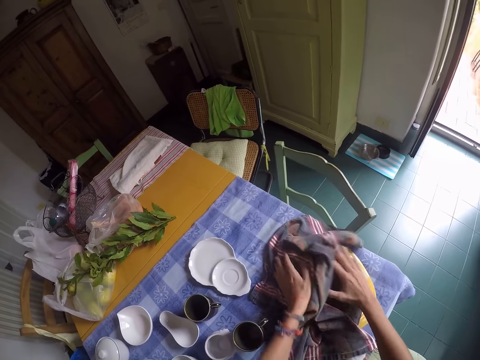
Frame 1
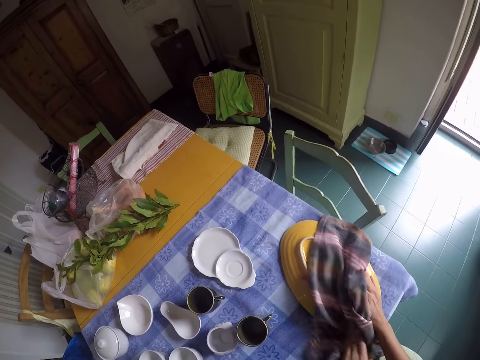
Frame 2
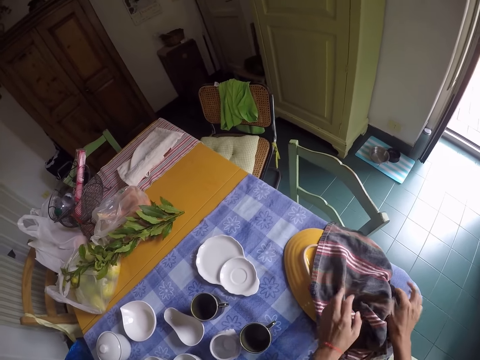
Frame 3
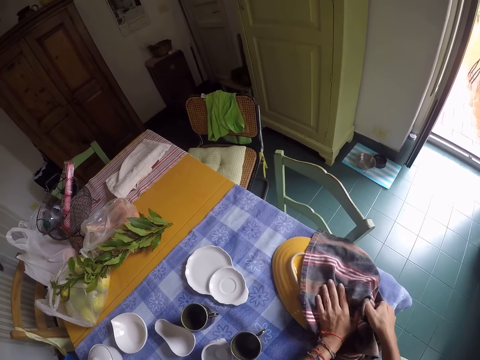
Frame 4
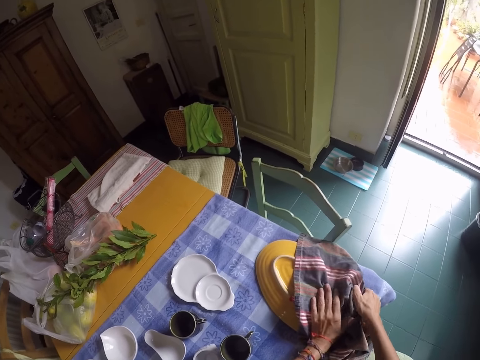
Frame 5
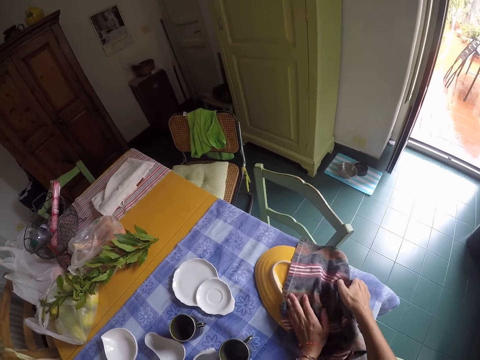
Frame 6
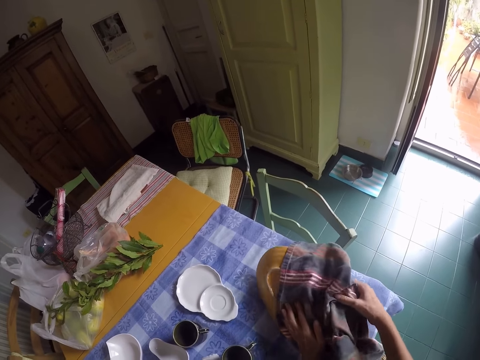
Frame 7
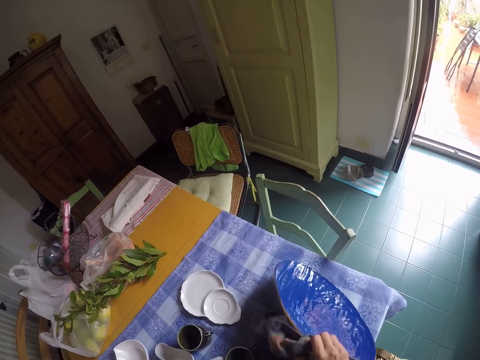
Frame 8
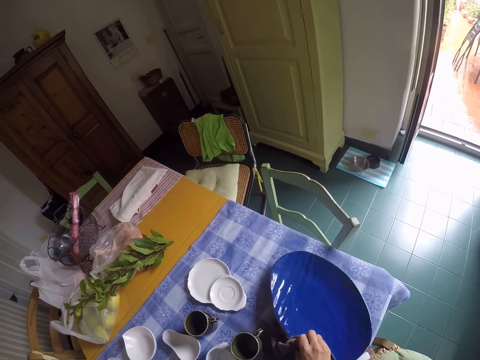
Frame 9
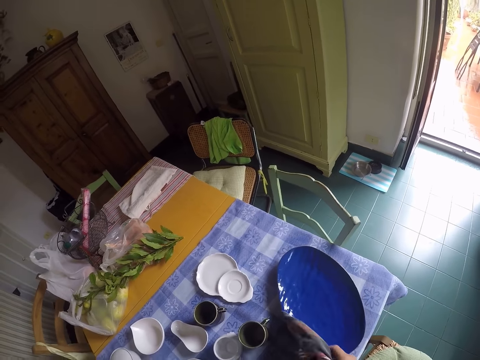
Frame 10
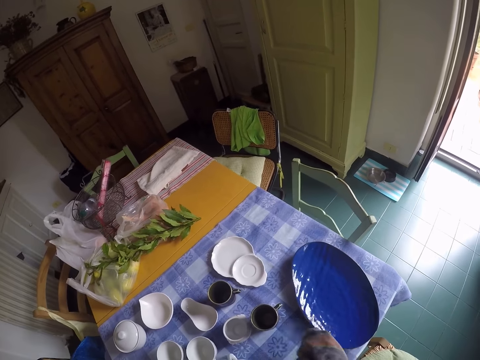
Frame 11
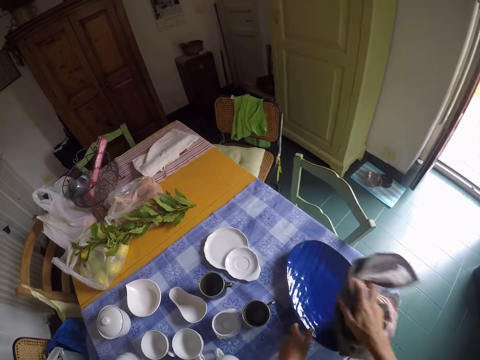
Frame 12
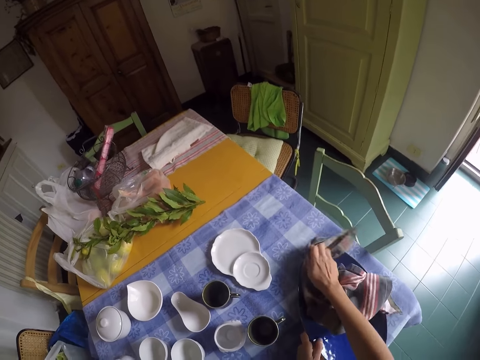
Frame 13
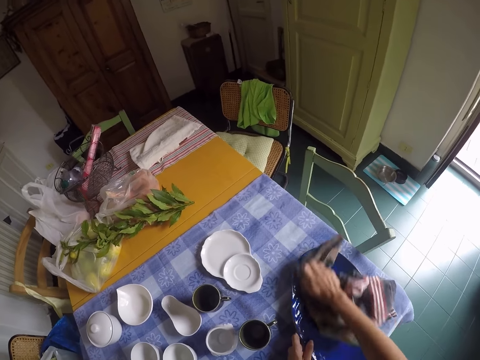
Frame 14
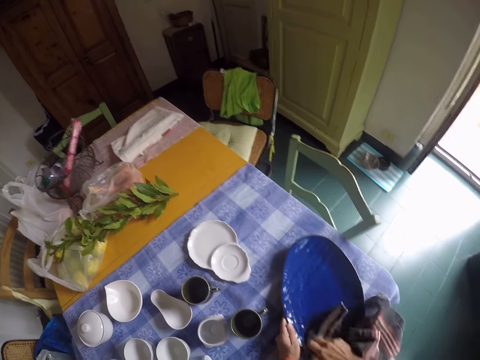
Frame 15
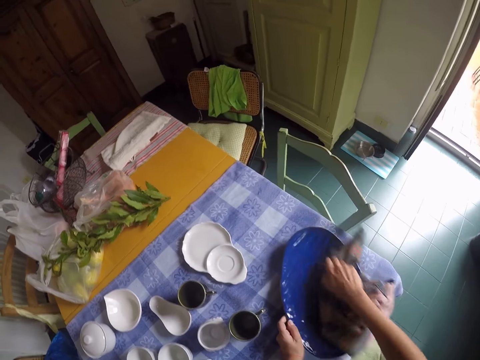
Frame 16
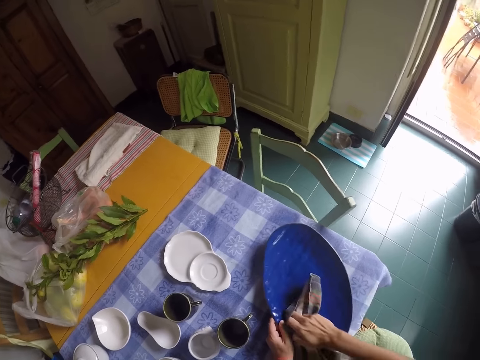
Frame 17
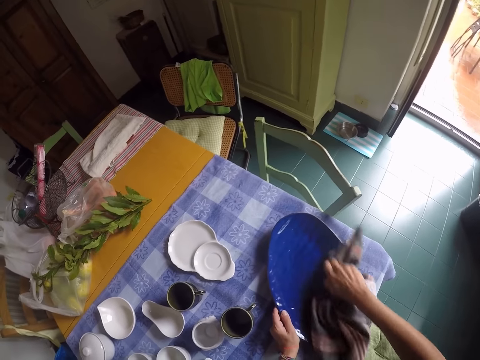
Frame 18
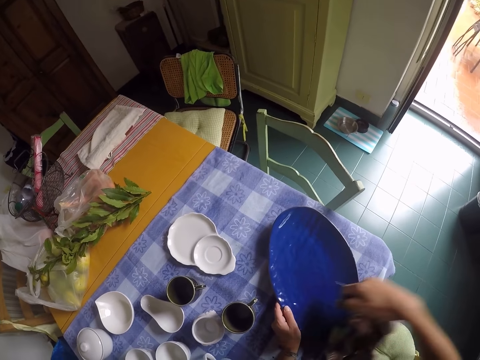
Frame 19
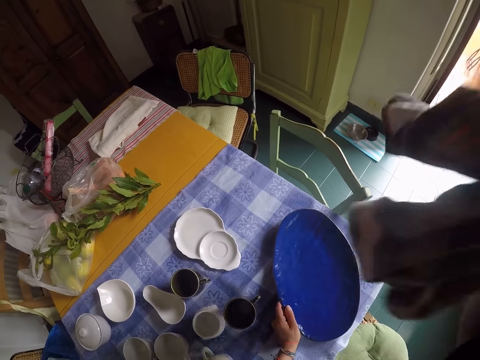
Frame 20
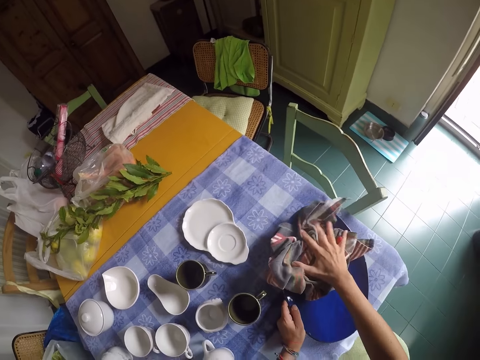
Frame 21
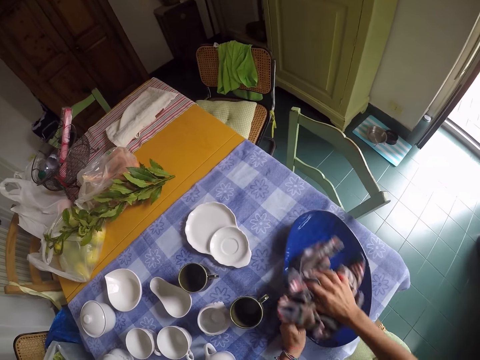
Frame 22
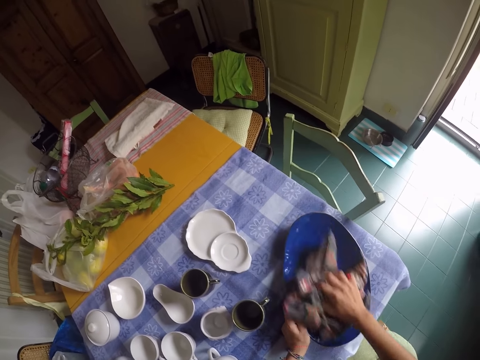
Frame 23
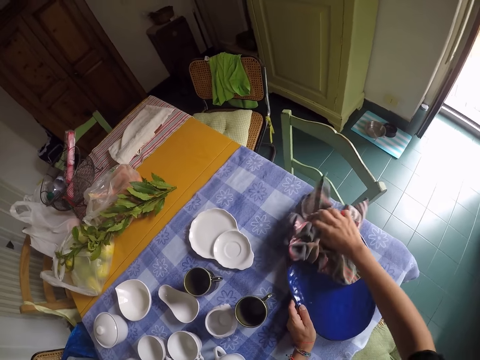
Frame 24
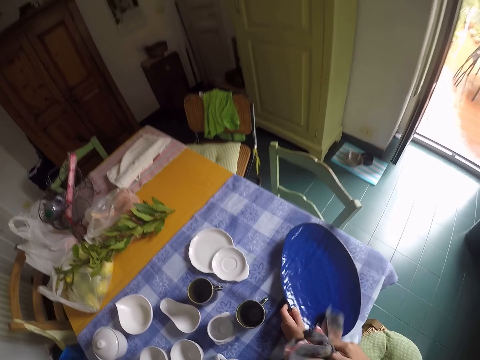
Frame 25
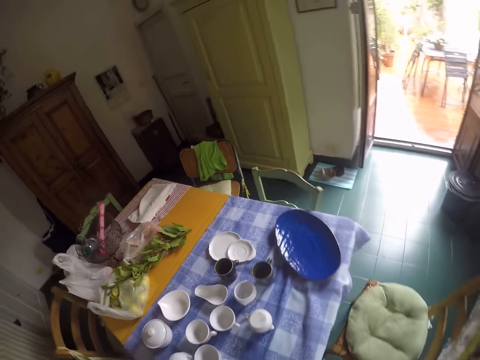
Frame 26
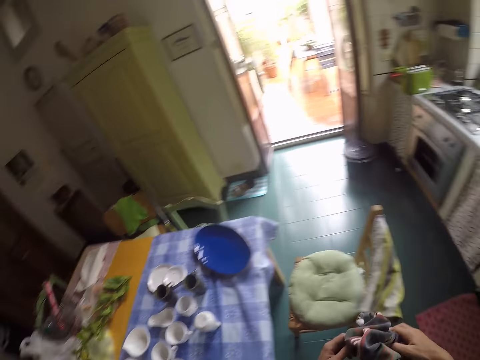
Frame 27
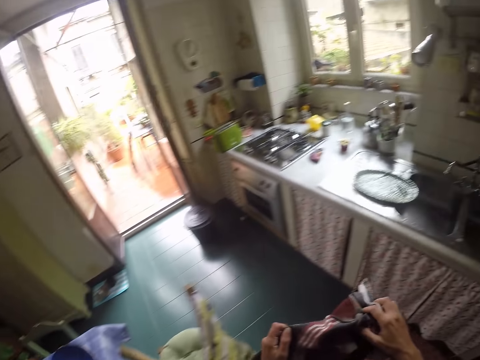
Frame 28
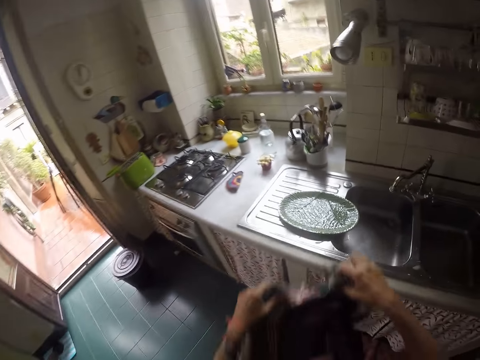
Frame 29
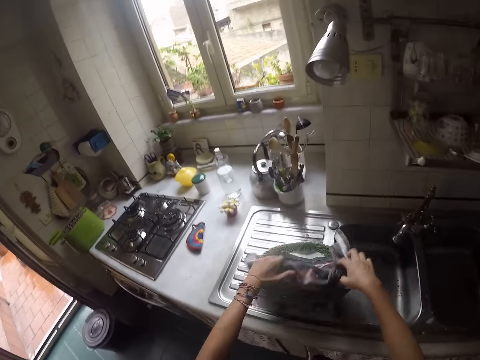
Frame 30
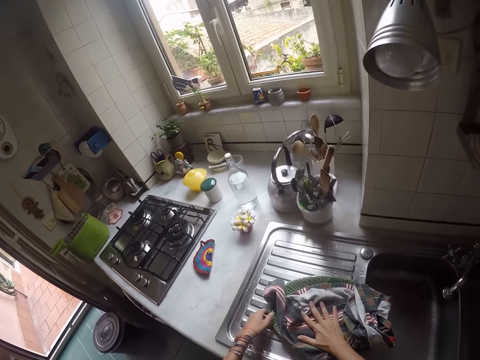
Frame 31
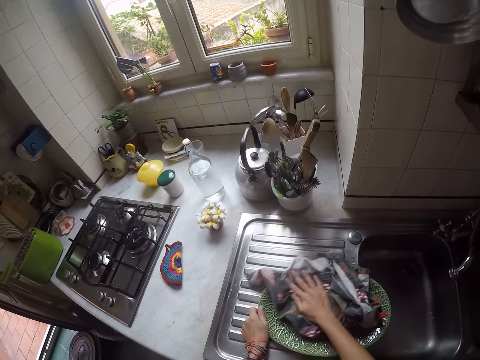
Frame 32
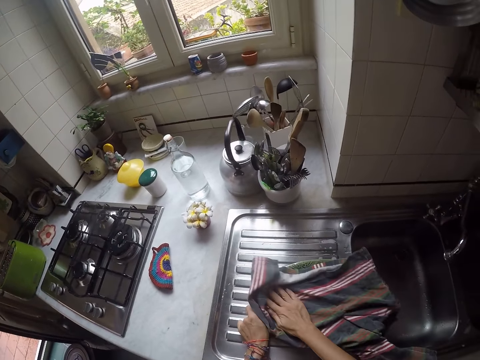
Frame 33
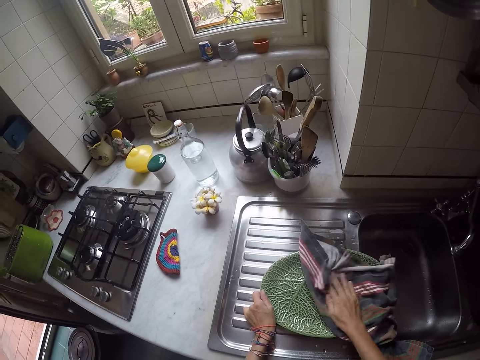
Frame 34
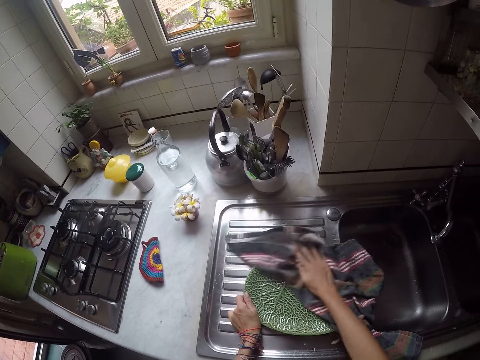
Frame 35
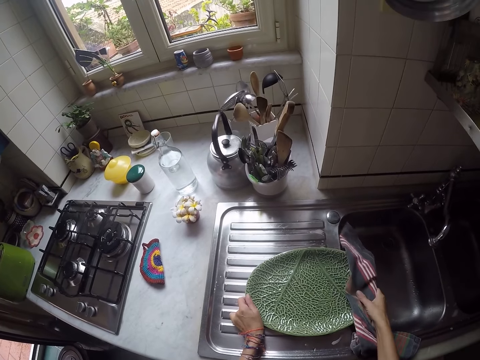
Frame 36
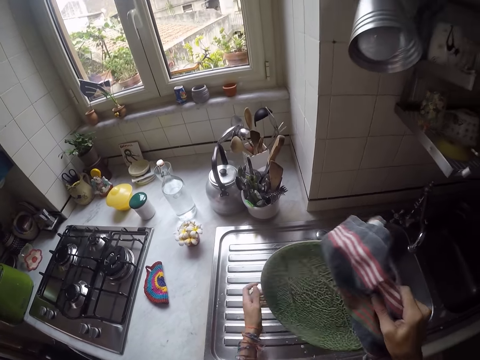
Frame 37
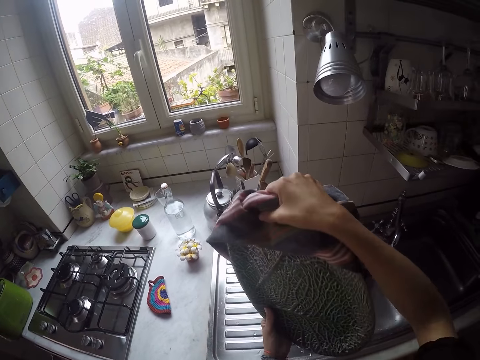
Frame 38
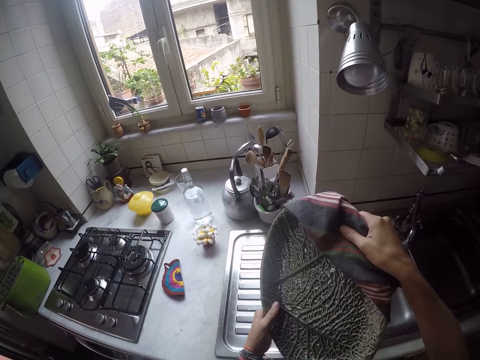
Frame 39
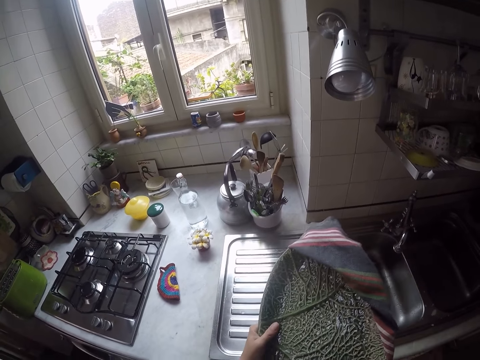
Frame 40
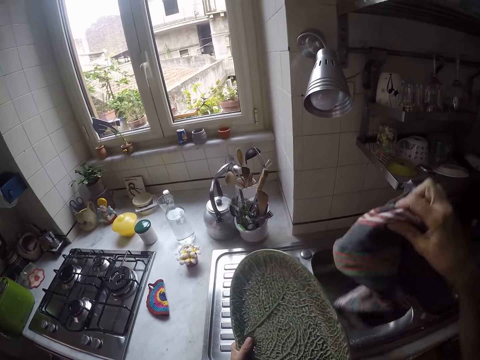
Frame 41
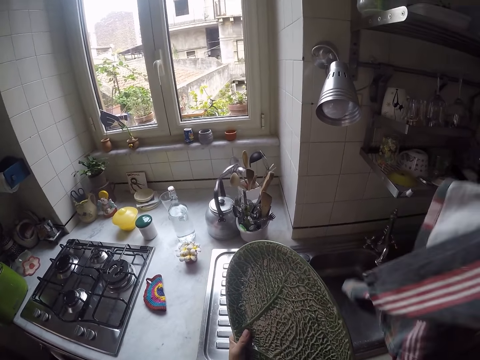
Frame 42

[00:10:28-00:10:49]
The camera wearer turns the tray. They wipe in the tray. They lift the cloth, put the cloth on the tray and wipe the tray. They hold the cloth. They walk around. They wipe the tray on a sink slab. They hold the tray and wipe the tray.

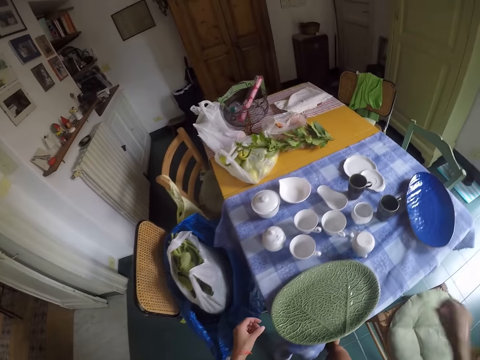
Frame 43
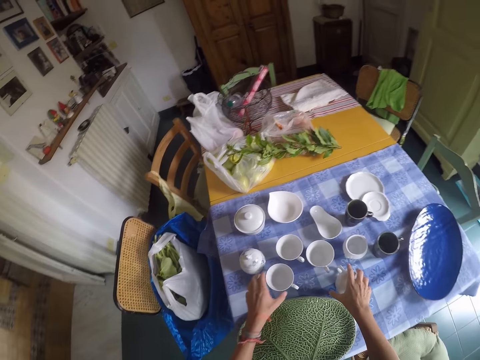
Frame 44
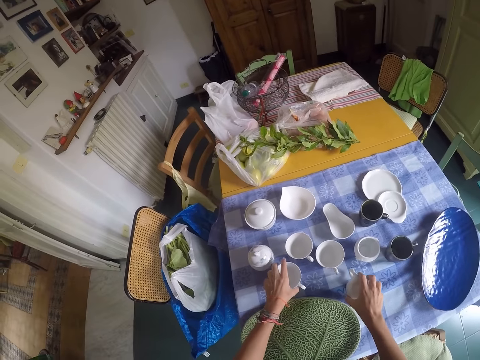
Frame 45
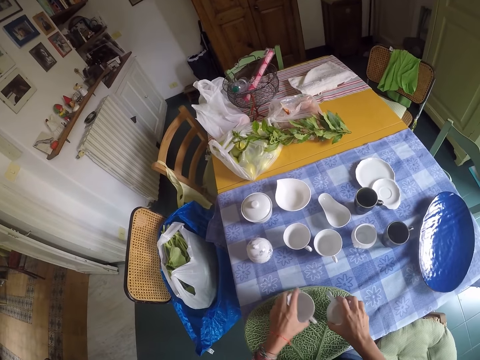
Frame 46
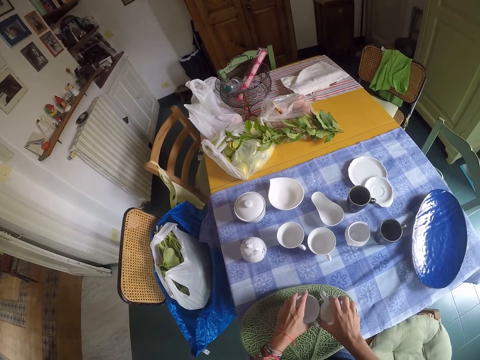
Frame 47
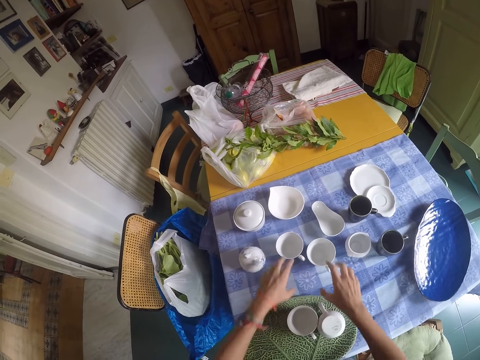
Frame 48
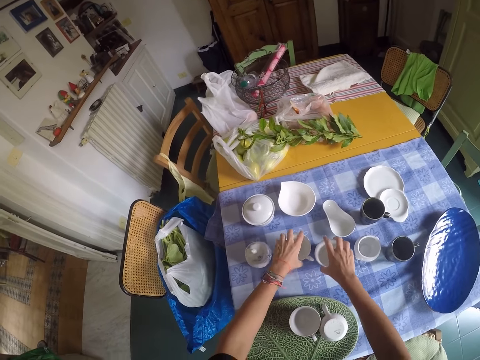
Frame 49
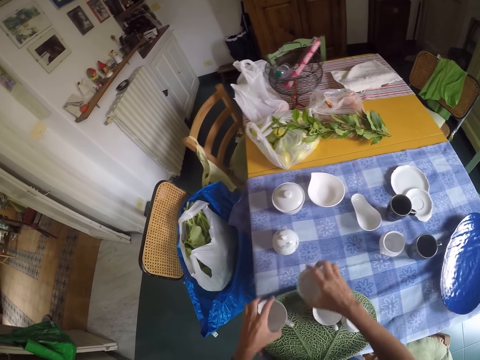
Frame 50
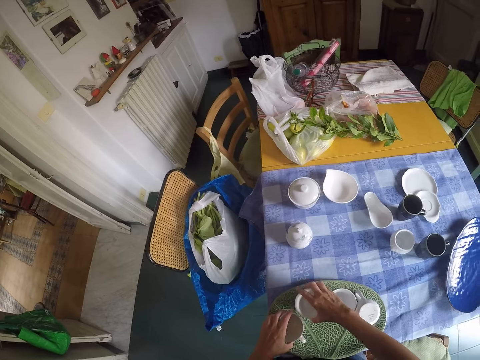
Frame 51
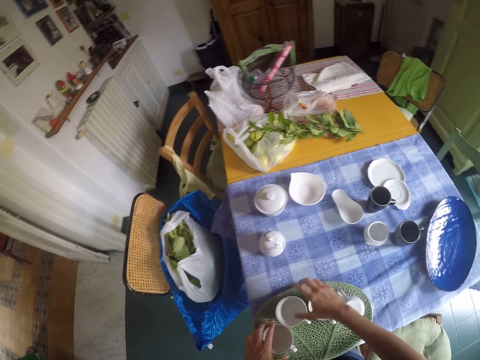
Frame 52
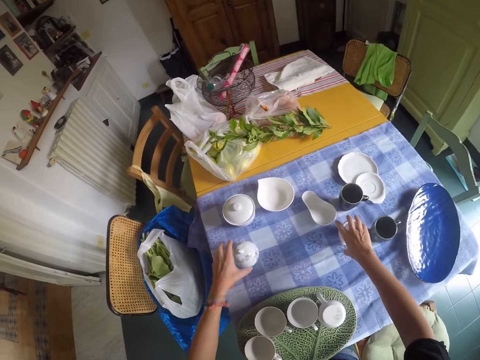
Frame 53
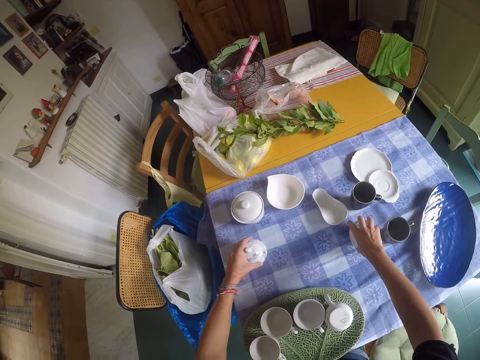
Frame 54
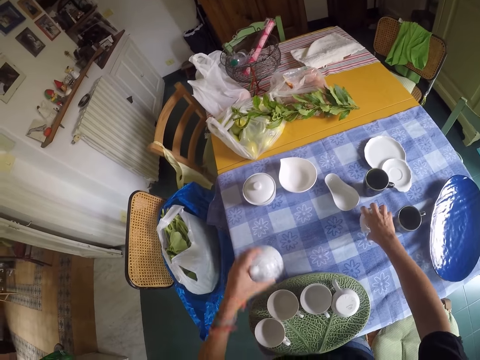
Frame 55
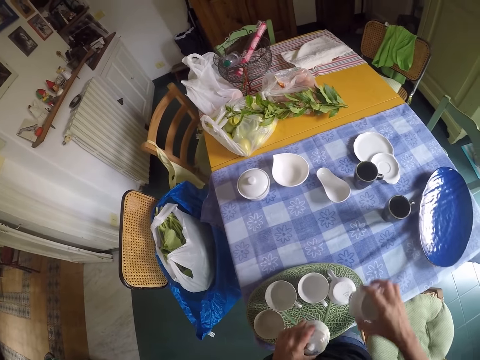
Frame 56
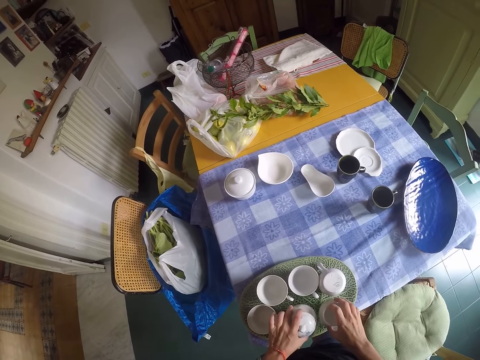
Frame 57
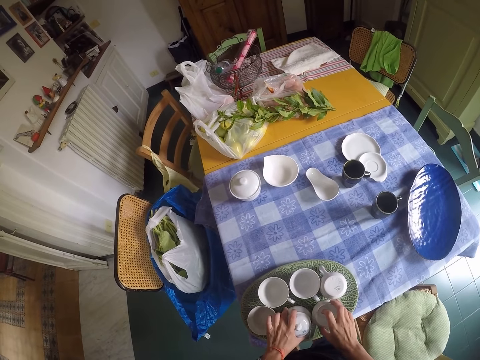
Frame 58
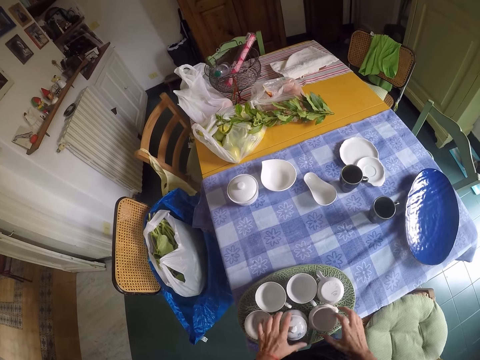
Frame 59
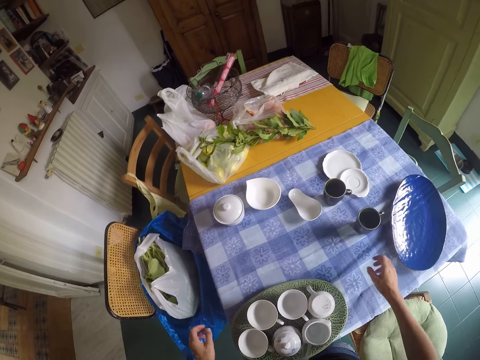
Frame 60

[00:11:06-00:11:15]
The camera wearer hangs the kitchen cloth on a chair arm. They take cups. They put the cups on the tray. They take more cups. They put the cups on the tray. They take more utensils. They put the utensils on the tray.
